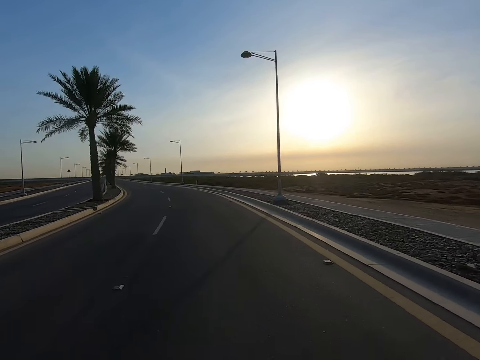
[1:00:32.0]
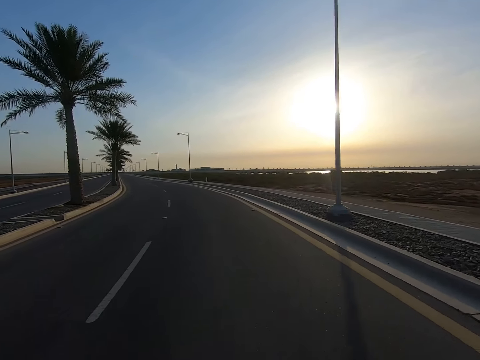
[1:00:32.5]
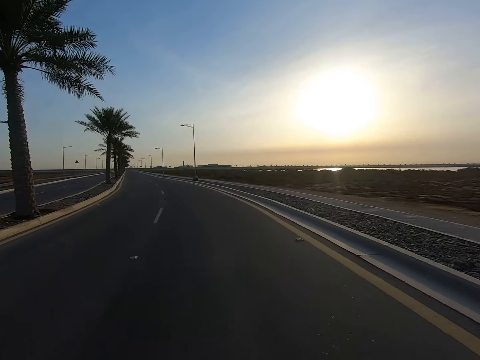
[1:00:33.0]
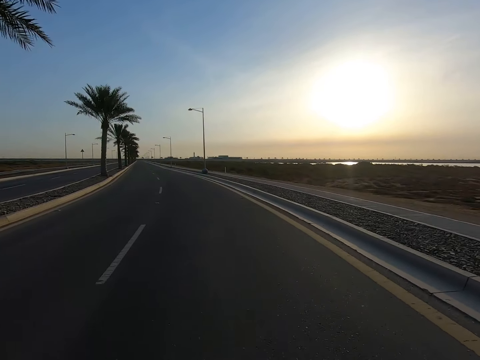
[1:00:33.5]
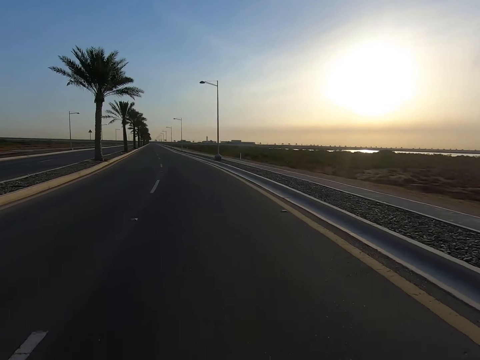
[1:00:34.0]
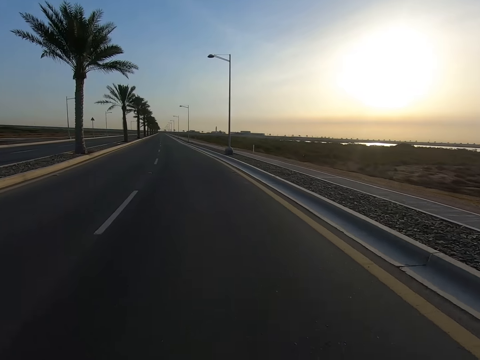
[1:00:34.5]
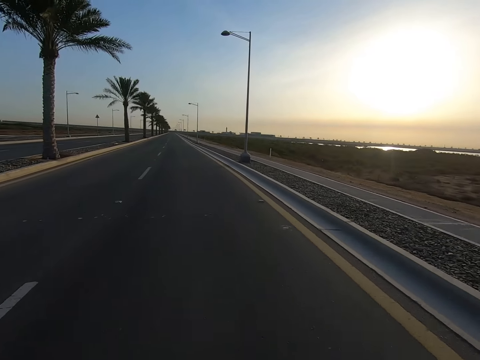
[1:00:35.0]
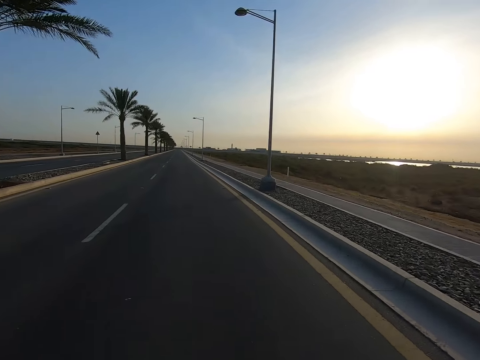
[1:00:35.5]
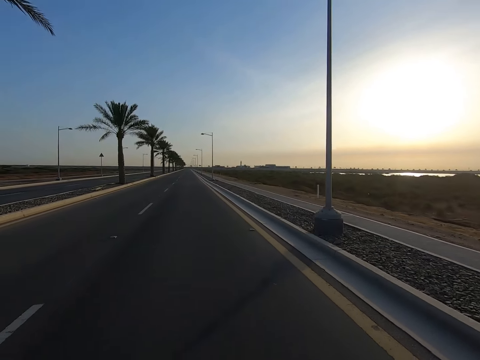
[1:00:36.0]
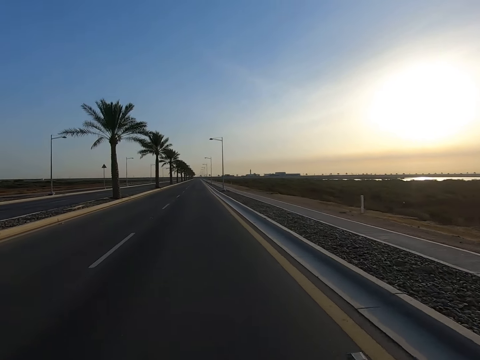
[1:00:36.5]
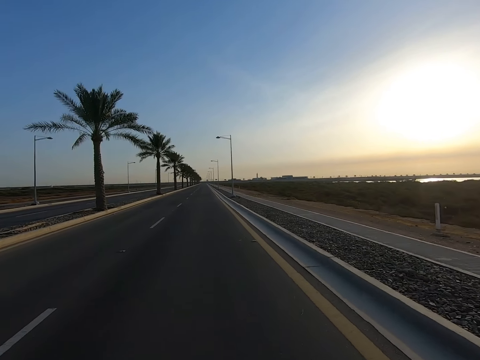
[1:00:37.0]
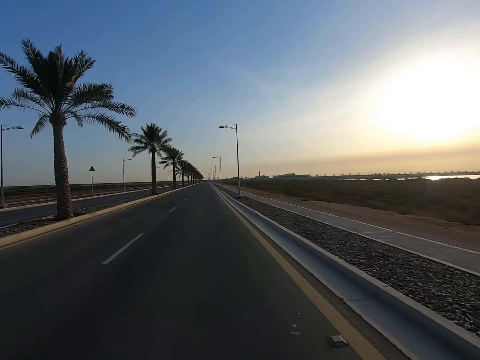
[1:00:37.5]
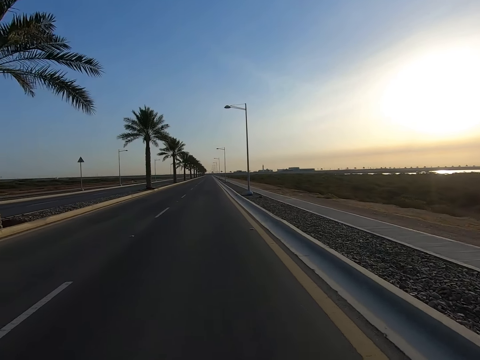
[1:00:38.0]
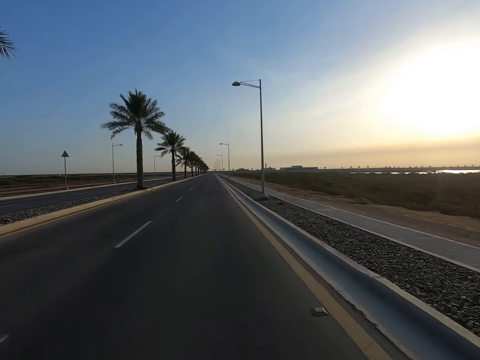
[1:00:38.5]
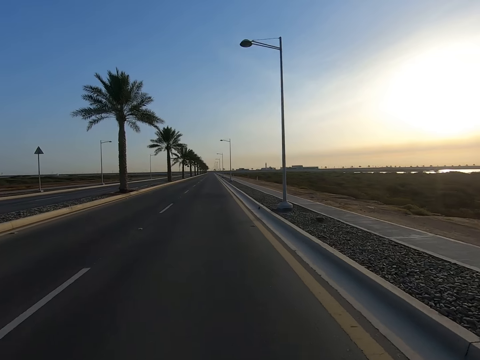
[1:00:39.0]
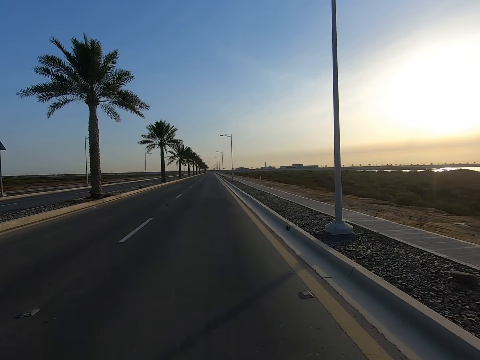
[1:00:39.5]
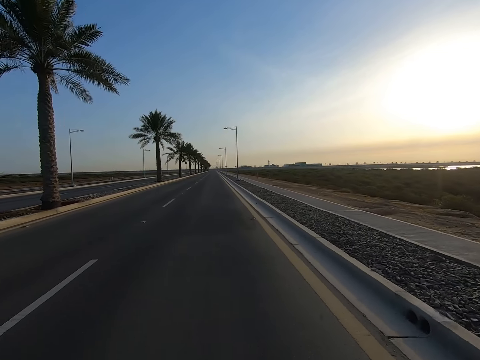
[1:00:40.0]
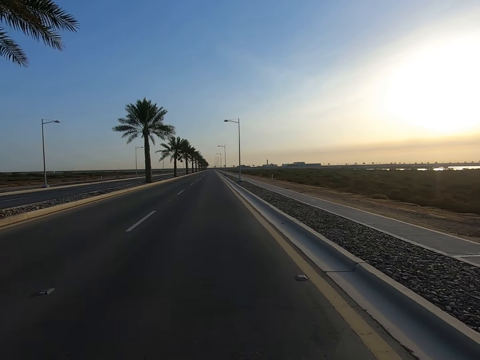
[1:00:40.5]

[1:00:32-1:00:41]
The camera wearer cycles along the highway.

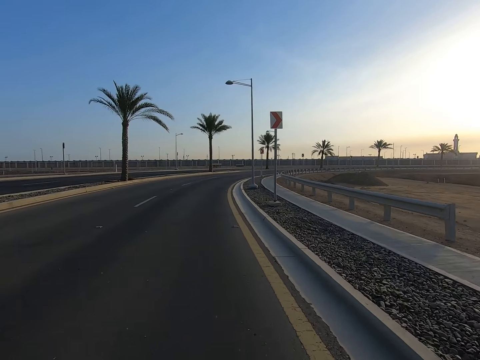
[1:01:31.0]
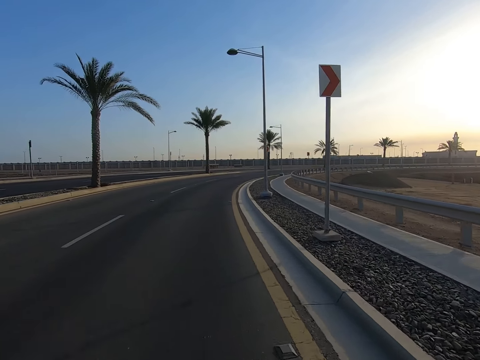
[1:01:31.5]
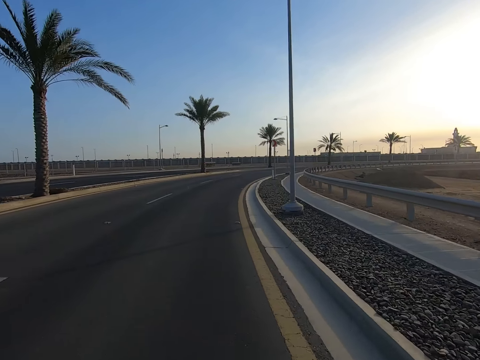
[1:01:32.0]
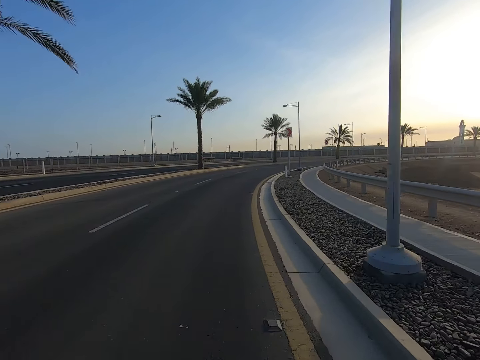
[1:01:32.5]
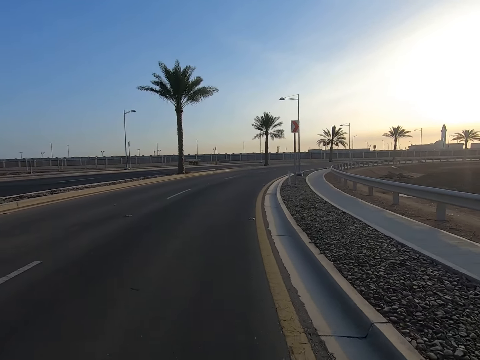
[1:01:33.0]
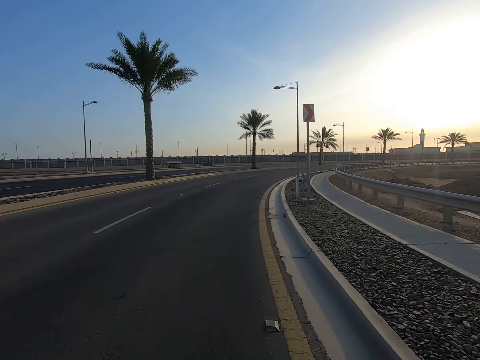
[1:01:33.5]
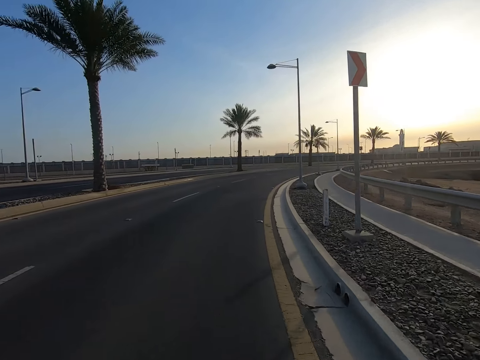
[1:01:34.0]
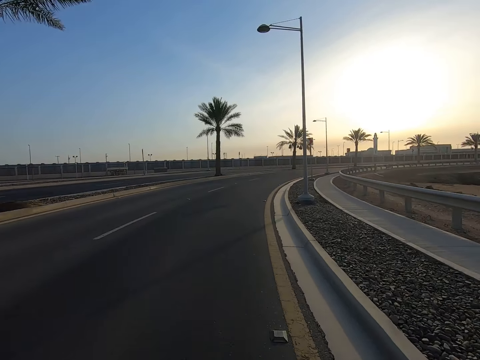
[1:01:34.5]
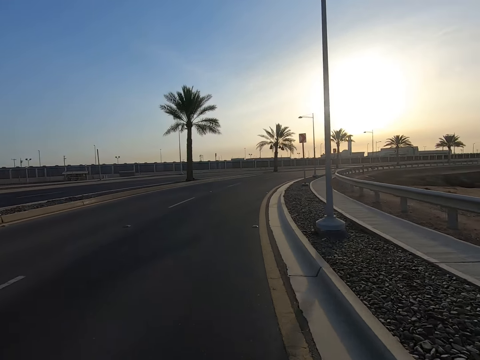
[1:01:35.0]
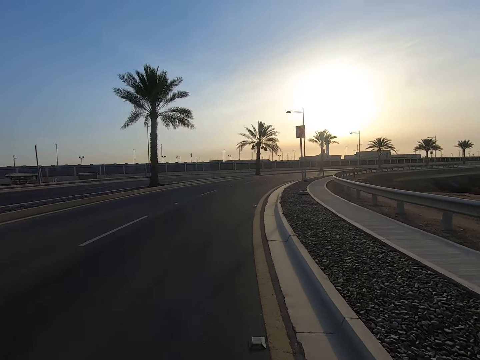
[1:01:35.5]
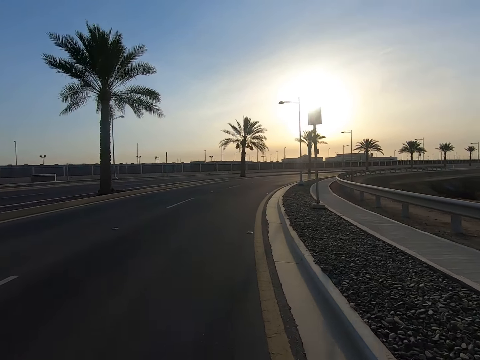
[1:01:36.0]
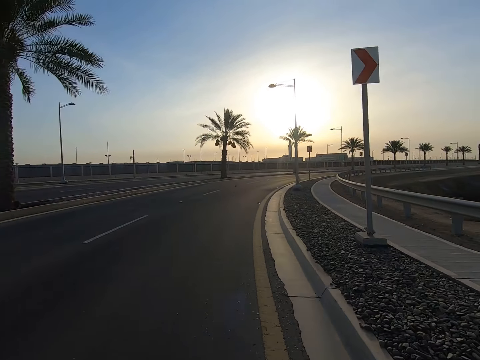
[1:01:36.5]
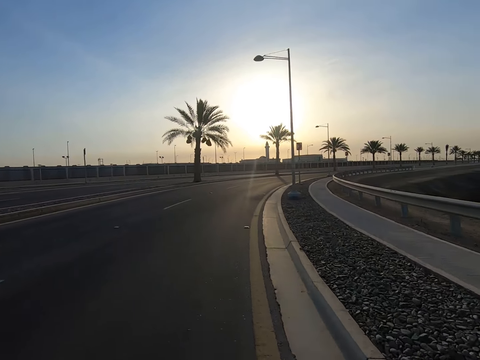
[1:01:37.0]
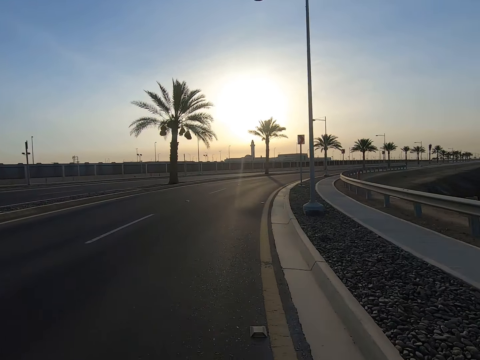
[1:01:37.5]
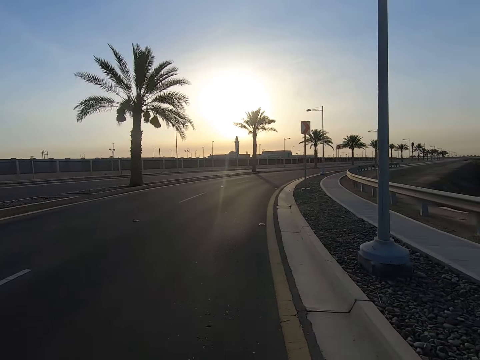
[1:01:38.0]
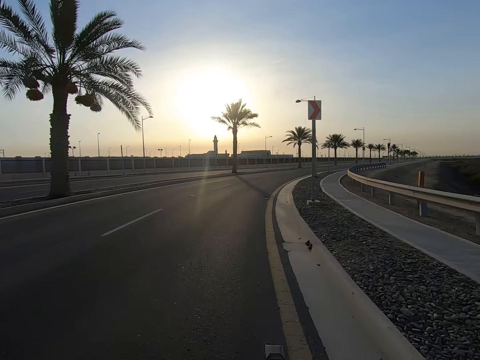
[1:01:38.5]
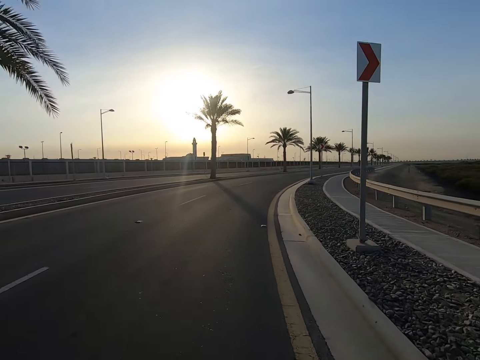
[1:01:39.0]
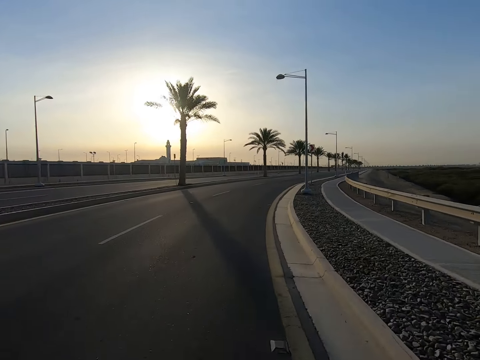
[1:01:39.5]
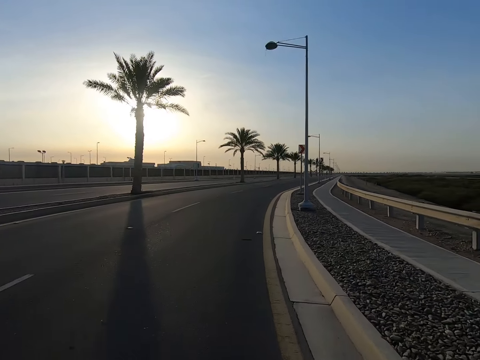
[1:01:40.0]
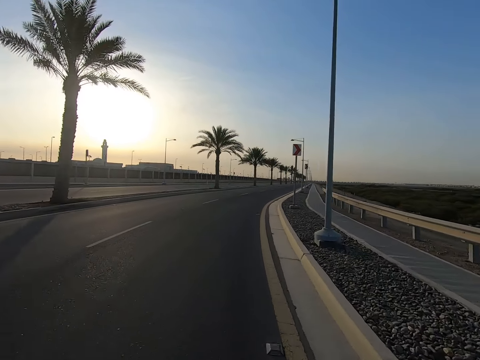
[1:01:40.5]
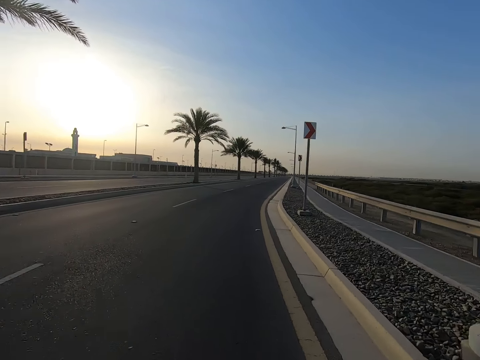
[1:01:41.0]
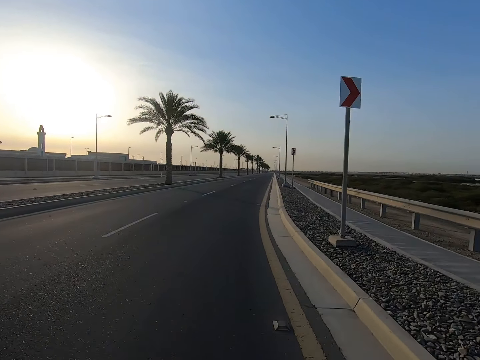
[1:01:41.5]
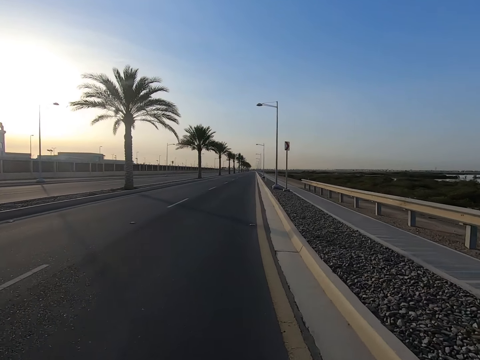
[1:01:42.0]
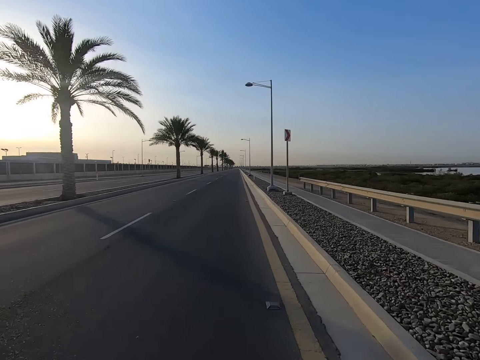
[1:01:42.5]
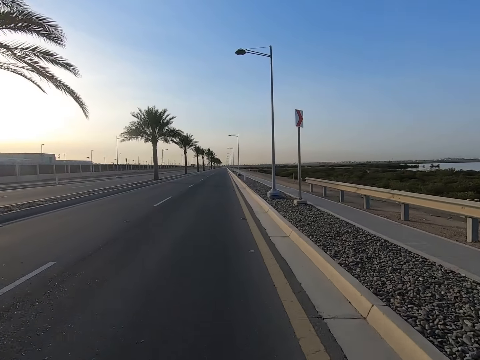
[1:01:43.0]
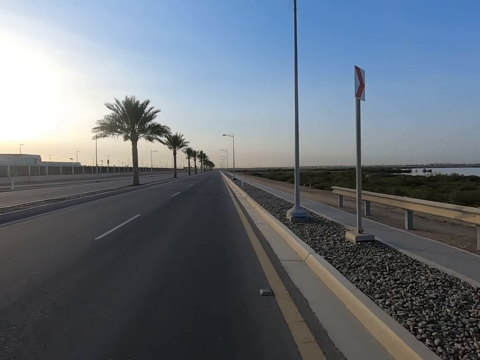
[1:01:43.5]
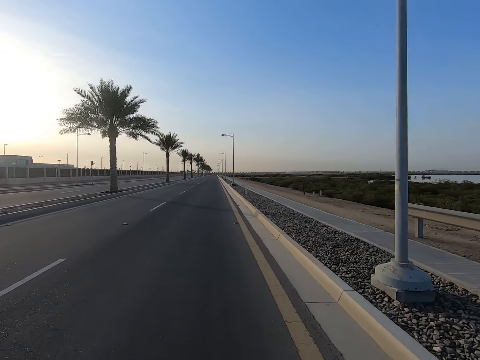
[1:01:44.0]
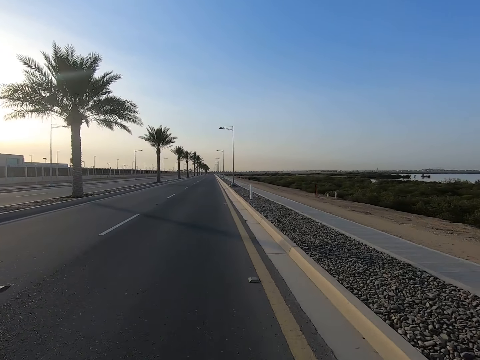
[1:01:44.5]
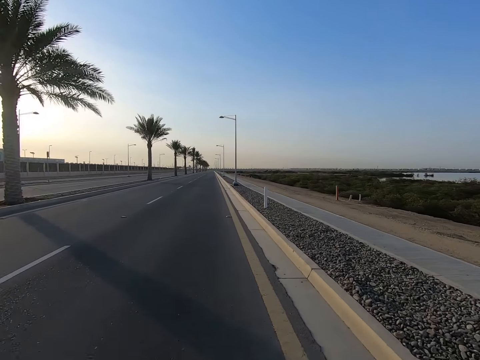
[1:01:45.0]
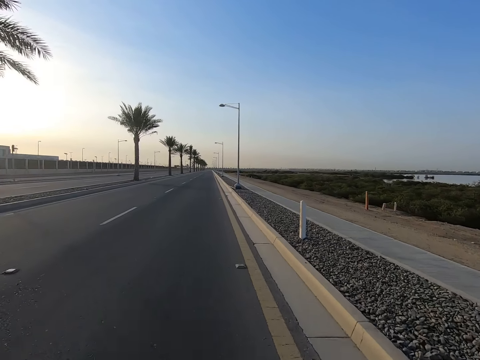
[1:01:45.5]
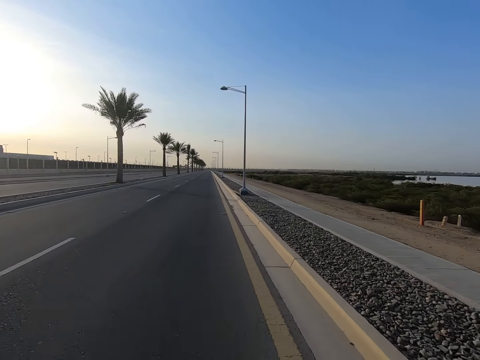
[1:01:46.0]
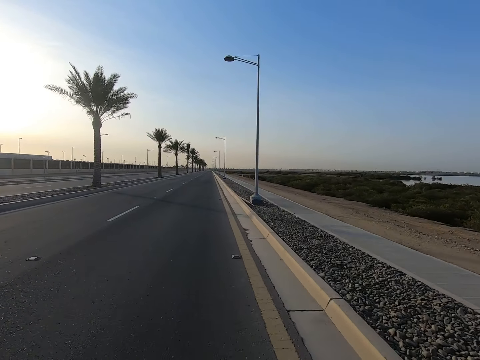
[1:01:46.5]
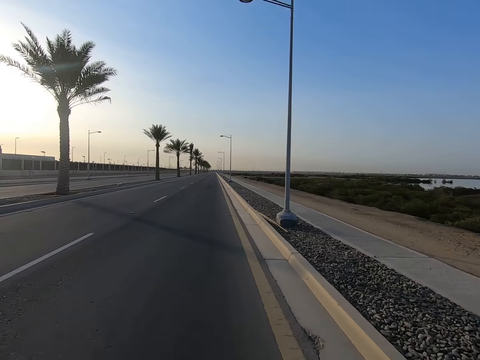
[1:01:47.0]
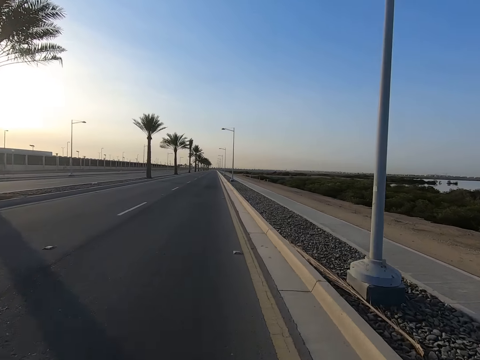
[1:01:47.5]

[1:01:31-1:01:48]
The camera wearer turns to the right. They cycle along the highway.
